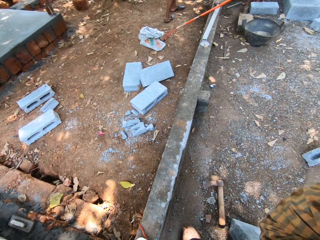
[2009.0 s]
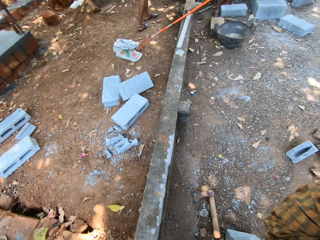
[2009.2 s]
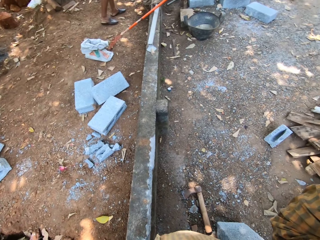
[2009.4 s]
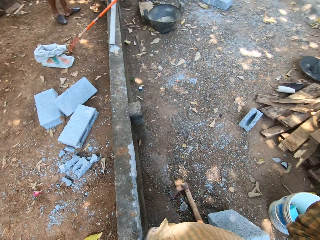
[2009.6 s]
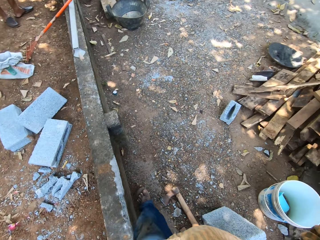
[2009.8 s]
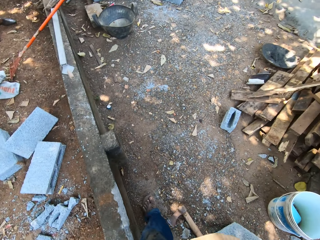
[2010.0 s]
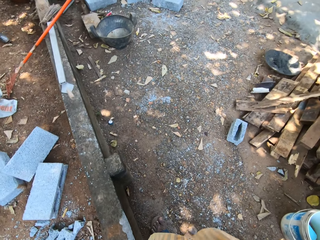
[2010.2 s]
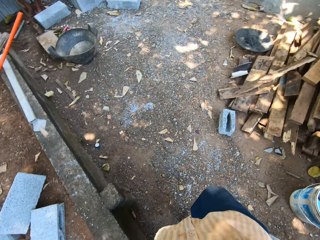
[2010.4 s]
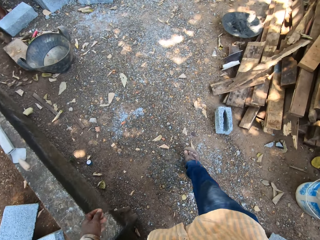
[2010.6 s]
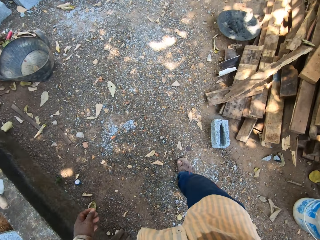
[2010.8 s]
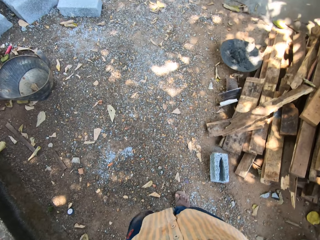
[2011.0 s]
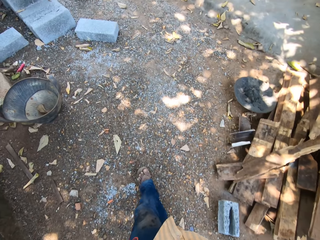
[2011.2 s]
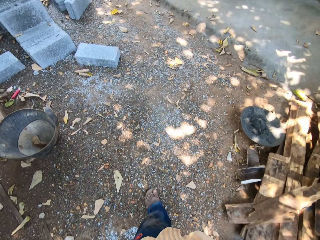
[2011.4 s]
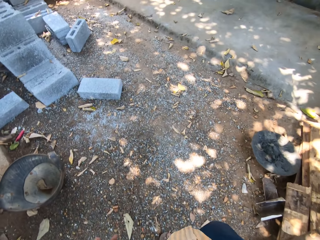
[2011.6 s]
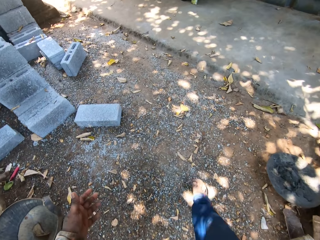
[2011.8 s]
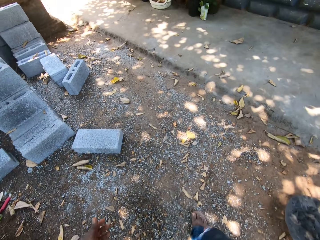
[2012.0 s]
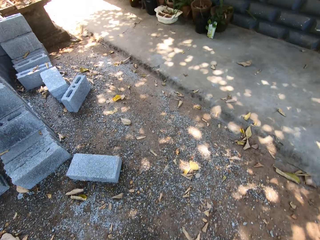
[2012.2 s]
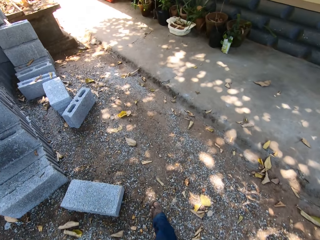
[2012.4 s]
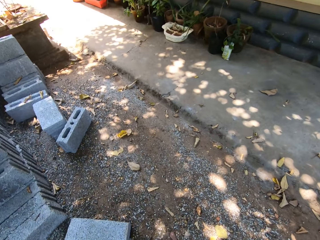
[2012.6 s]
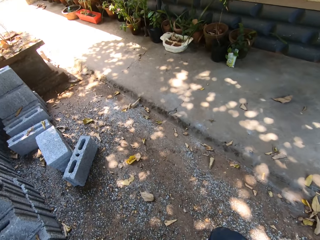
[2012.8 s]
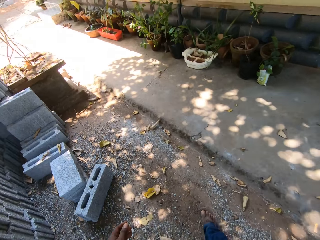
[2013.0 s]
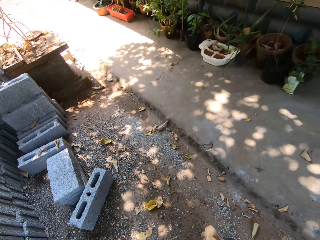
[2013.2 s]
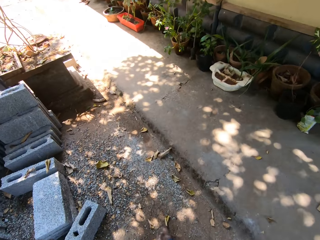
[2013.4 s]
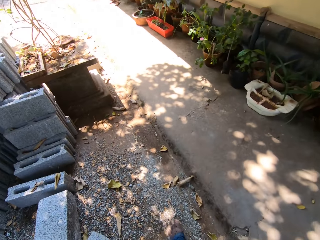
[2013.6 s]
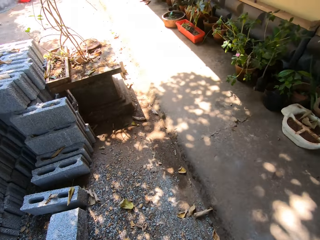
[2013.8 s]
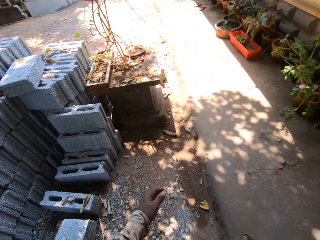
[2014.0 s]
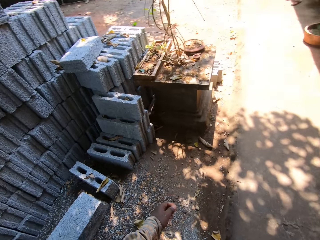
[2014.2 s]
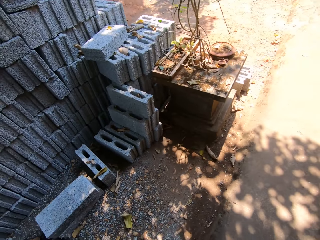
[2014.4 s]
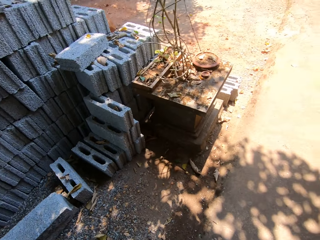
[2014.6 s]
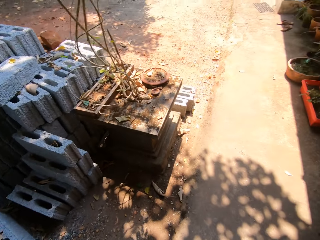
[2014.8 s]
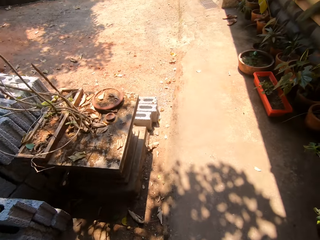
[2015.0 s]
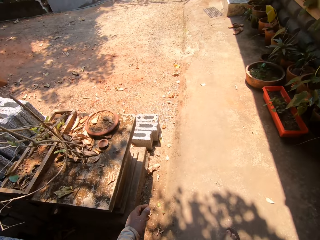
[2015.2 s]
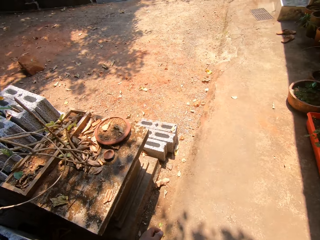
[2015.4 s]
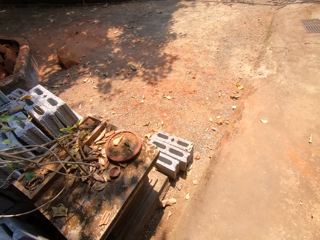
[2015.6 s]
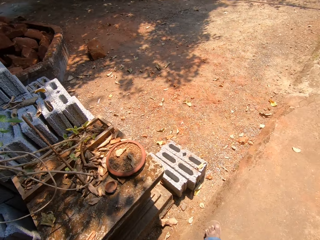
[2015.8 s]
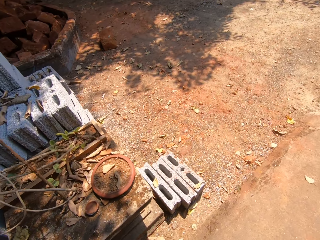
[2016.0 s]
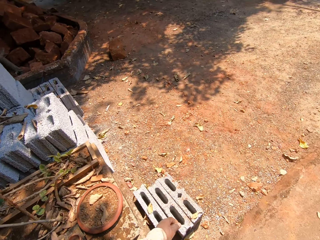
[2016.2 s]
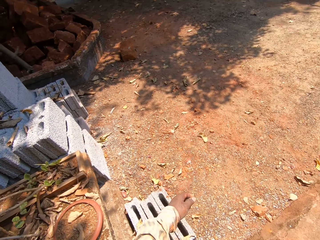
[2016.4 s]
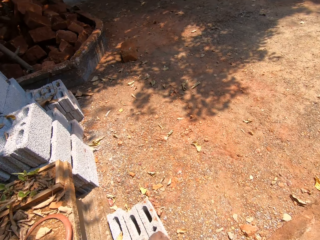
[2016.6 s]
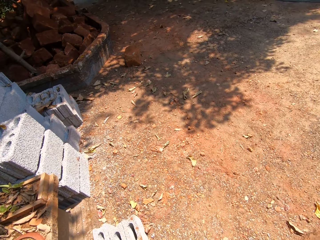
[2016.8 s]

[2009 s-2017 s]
The camera wearer walks forward.

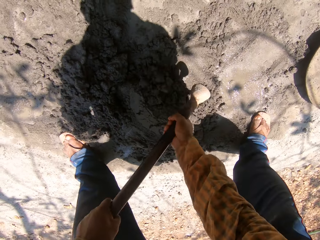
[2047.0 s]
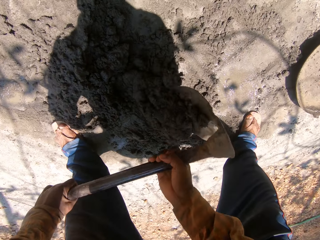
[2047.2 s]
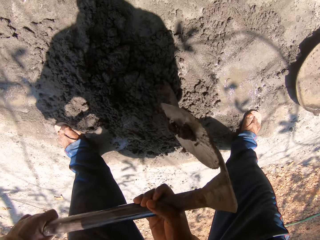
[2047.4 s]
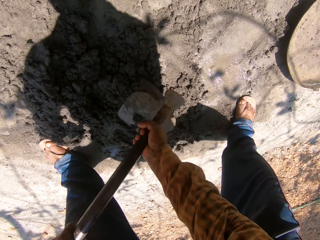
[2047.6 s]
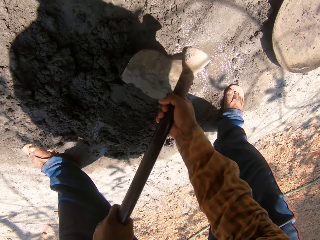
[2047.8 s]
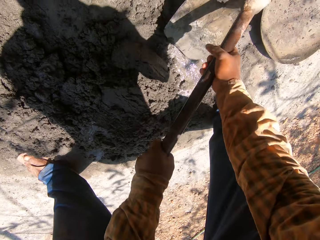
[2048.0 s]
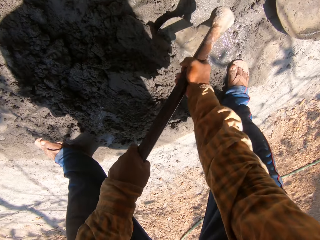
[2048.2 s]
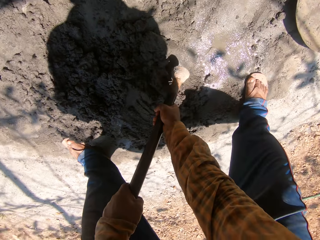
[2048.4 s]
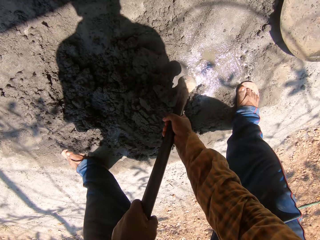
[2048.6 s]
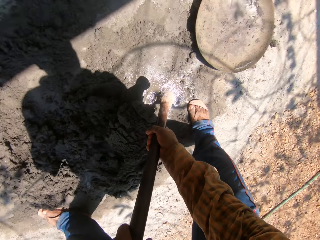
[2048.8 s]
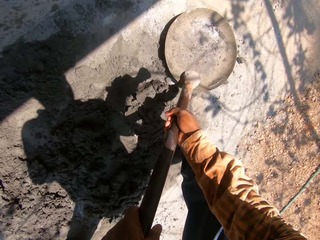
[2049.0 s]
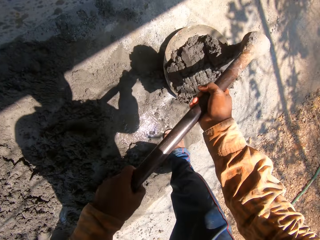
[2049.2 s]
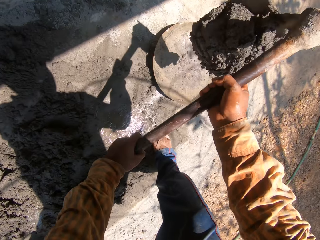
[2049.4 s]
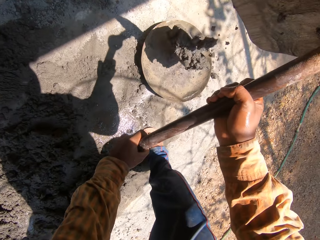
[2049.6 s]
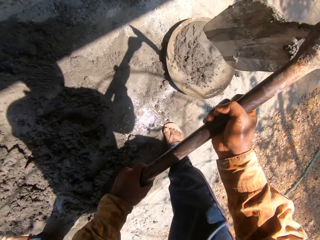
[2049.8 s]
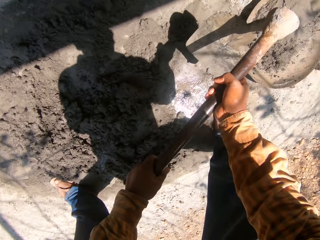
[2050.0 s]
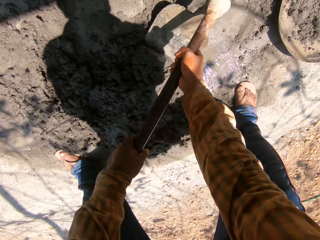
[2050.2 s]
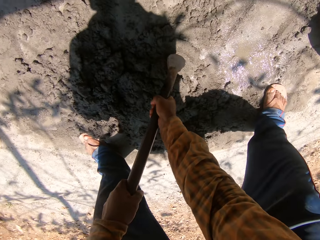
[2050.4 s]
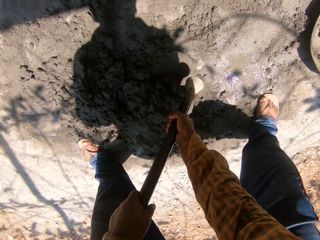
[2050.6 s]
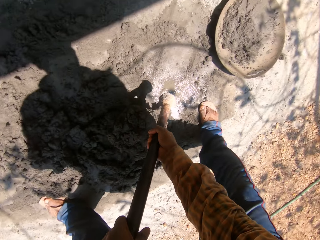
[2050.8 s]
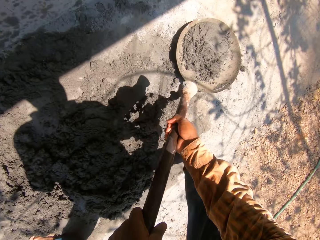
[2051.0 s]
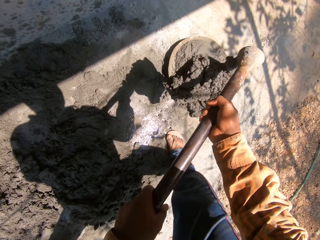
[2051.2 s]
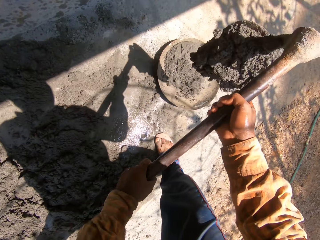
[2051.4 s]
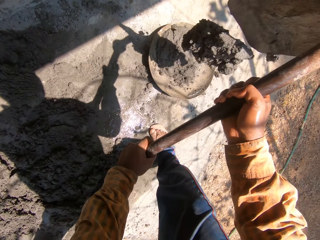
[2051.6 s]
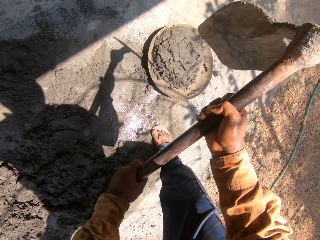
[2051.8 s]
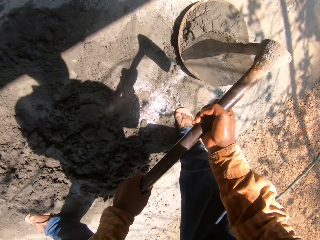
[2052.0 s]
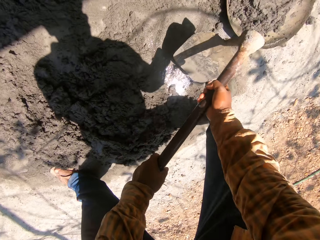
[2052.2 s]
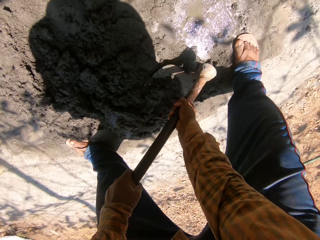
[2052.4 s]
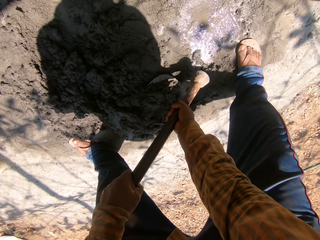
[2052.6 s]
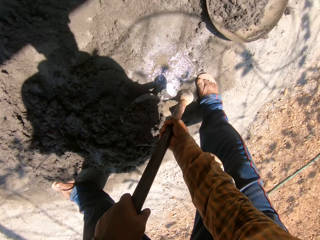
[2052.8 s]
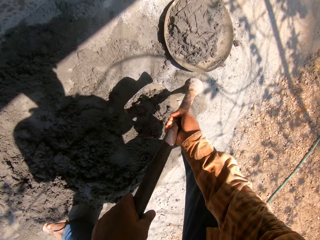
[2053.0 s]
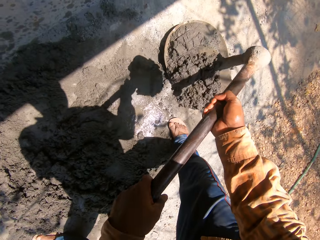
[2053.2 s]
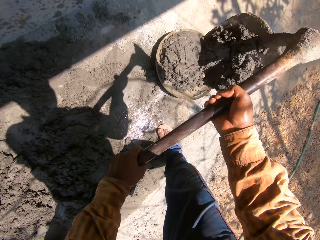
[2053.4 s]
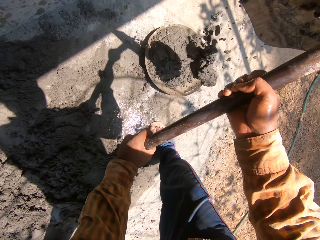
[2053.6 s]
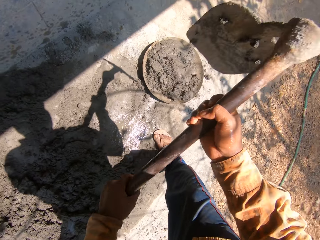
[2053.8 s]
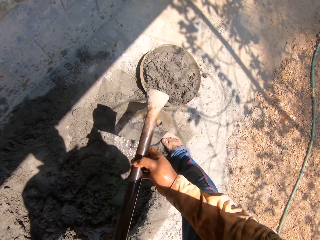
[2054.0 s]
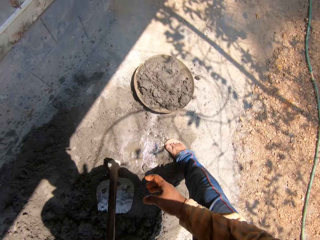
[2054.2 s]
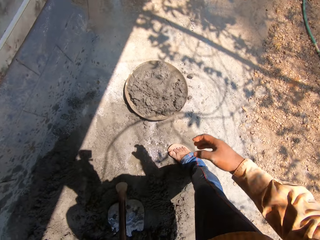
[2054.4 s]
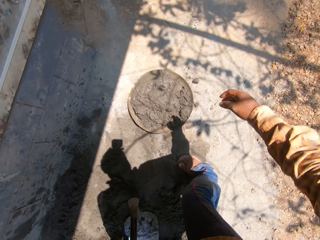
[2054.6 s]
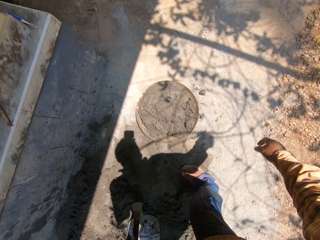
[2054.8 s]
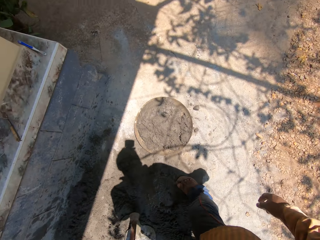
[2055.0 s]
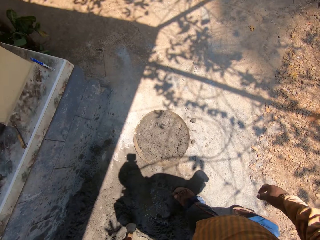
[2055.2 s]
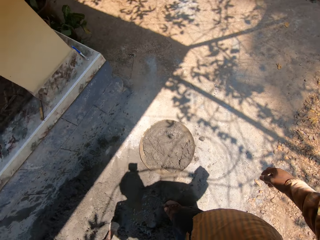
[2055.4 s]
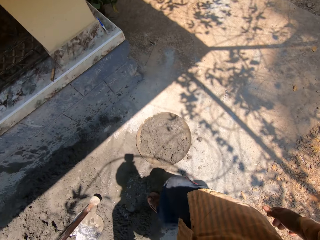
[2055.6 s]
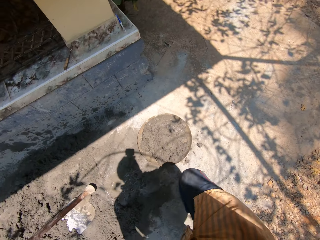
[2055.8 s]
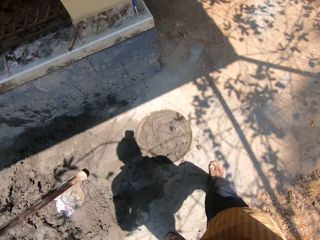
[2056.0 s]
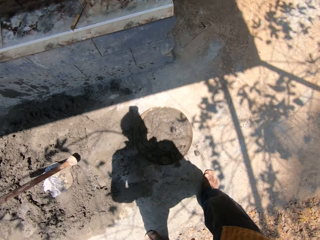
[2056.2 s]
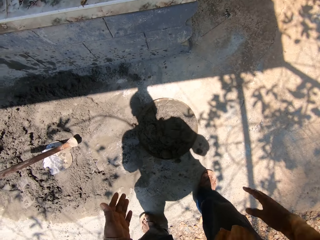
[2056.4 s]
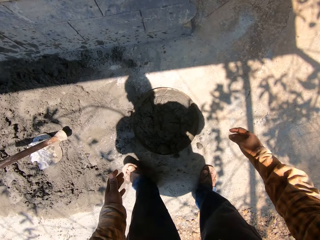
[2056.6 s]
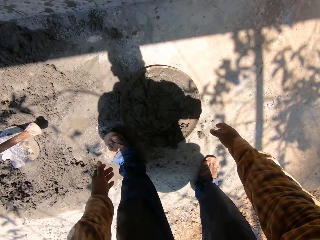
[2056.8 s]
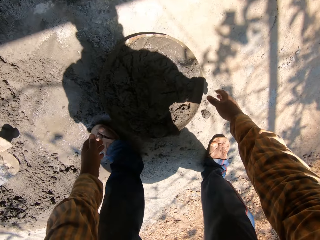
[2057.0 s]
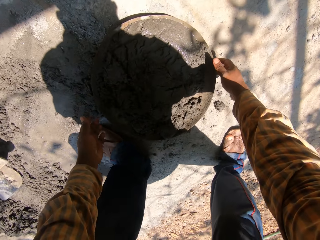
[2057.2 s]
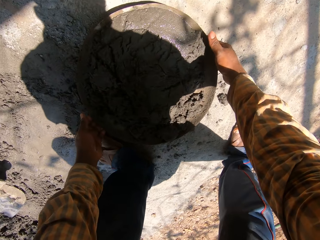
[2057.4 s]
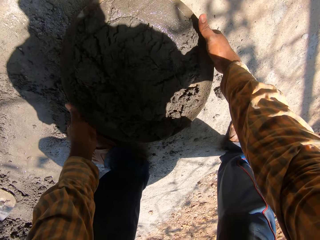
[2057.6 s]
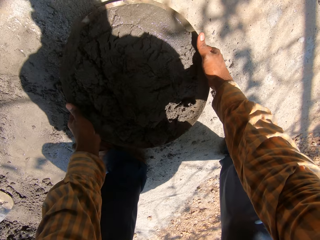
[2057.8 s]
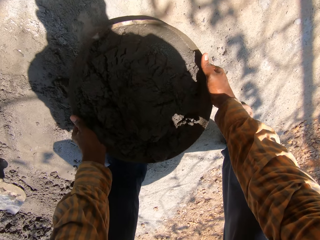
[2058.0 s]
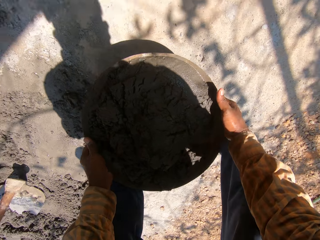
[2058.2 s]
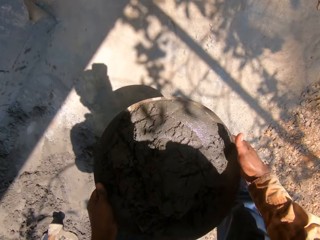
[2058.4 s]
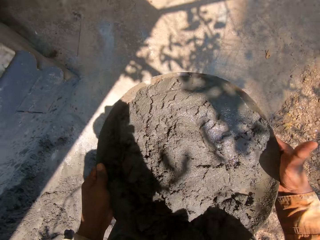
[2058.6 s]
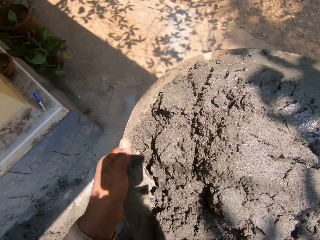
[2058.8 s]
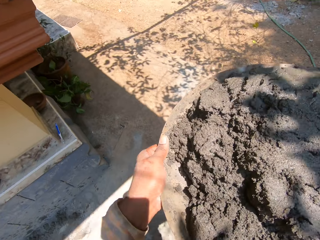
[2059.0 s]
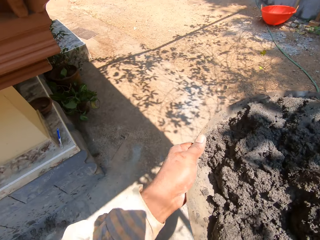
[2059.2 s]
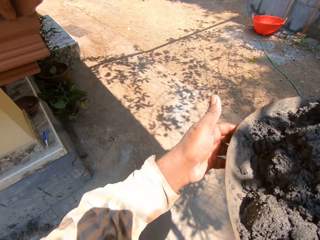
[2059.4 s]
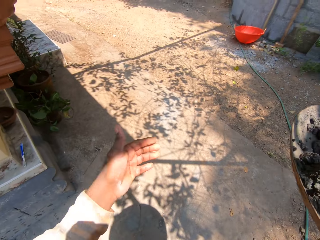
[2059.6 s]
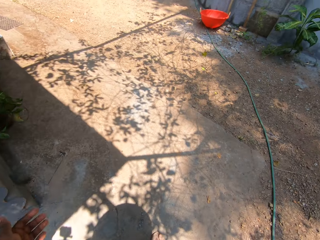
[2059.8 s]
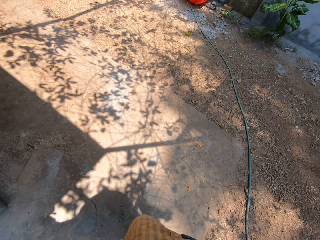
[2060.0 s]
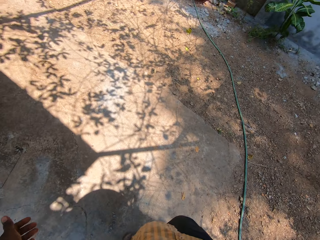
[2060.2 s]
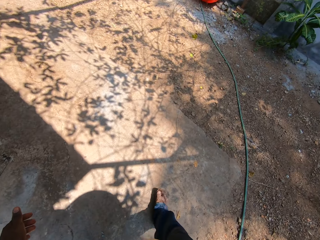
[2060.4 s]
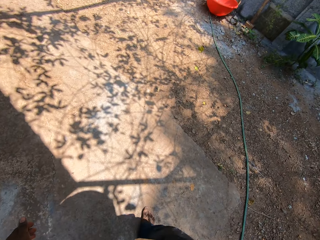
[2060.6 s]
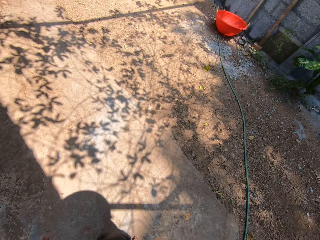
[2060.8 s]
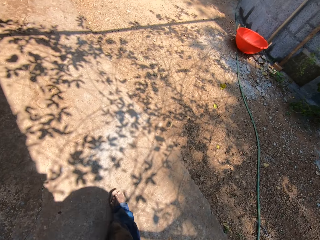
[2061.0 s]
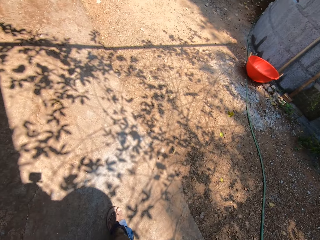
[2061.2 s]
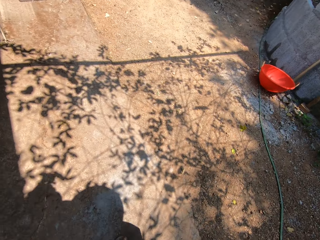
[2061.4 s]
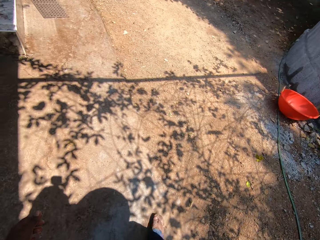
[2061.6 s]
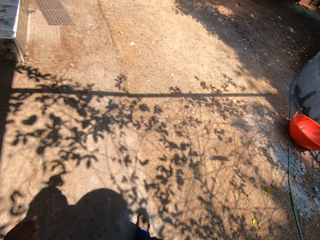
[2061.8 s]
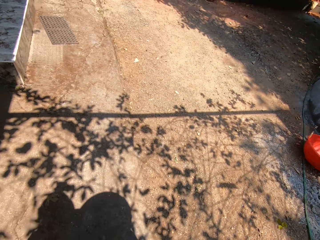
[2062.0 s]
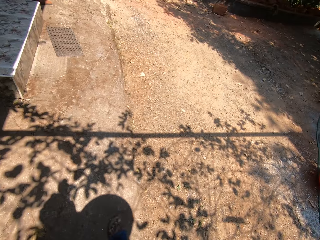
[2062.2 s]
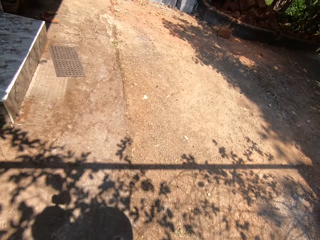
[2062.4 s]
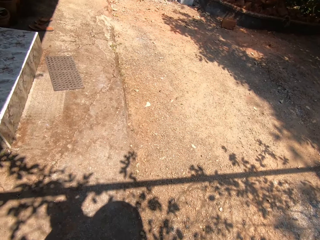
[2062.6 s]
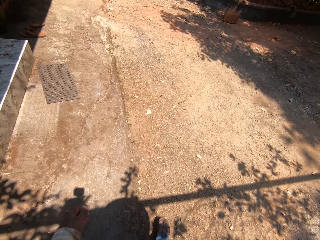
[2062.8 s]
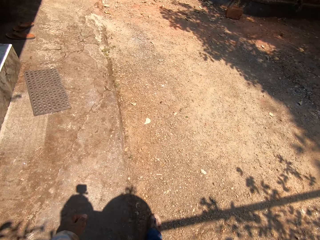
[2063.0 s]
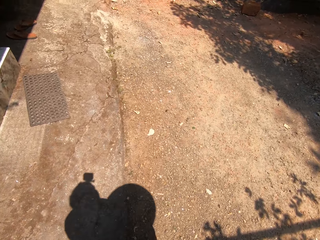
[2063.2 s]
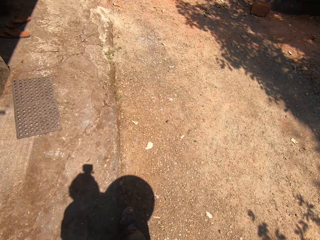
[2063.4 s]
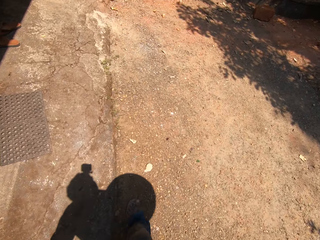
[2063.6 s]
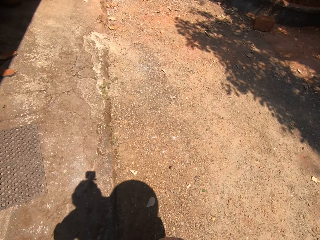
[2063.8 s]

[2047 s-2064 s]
The camera wearer packs some mortar from the floor with the hoe in both hands. He pours the mortar in the hoe in the head pan on the floor. He packs some mortar from the floor with the hoe in both hands. He pours the mortar in the hoe in the head pan on the floor. He packs some mortar from the floor with the hoe in both hands. He pours the mortar in the hoe in the head pan on the floor. He puts the hoe on the mortar. He carries the head pan on the floor with both hands. He picks up the pan from the ground. He walks forward.
